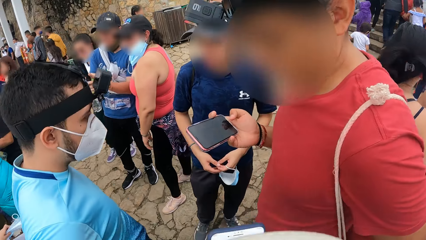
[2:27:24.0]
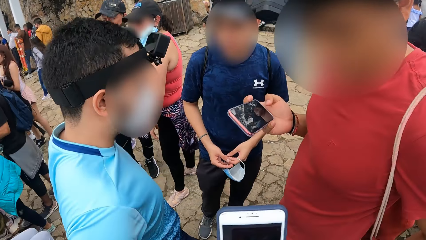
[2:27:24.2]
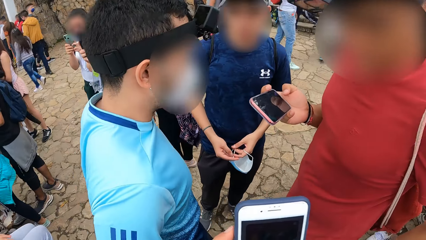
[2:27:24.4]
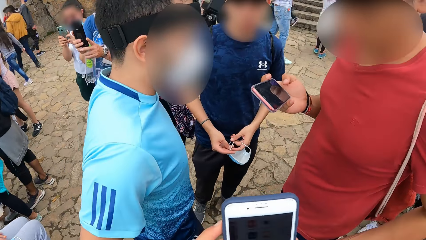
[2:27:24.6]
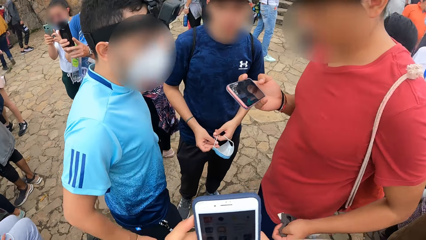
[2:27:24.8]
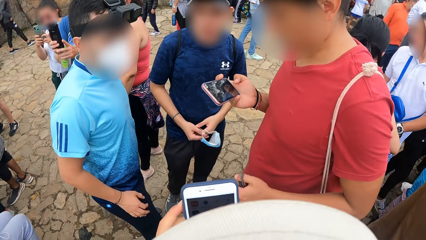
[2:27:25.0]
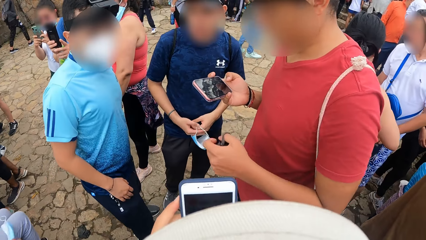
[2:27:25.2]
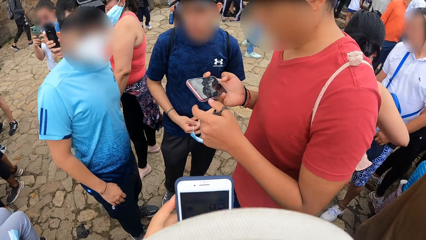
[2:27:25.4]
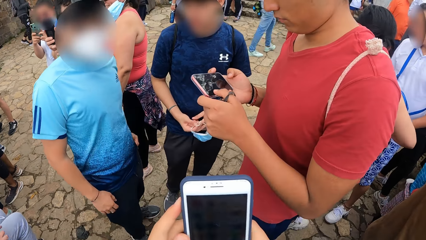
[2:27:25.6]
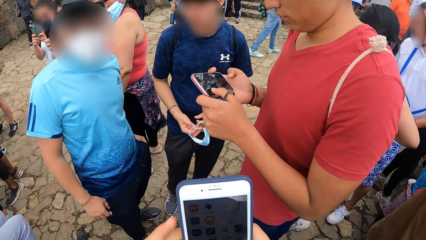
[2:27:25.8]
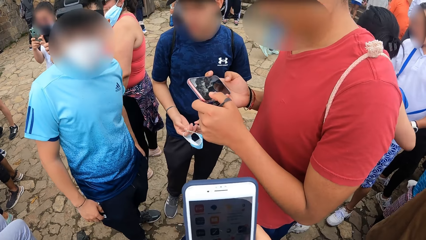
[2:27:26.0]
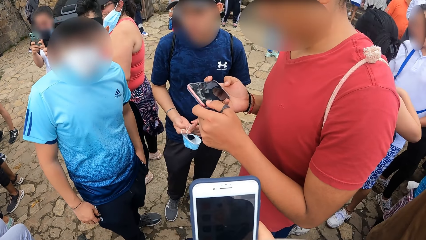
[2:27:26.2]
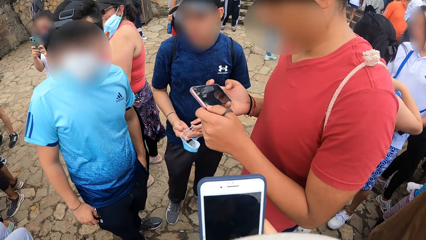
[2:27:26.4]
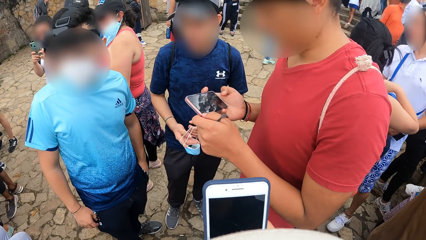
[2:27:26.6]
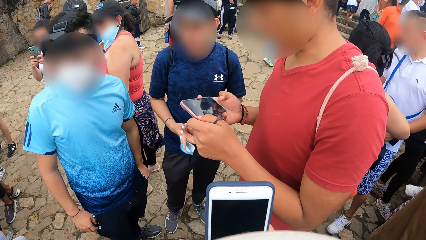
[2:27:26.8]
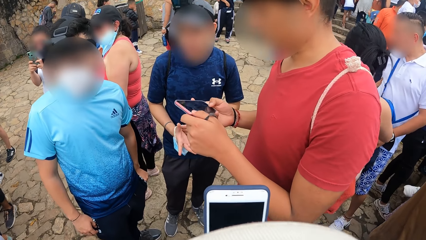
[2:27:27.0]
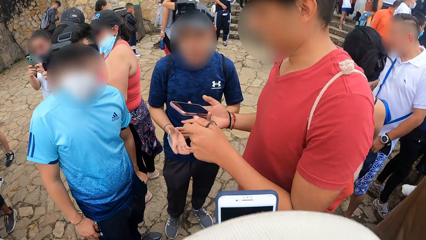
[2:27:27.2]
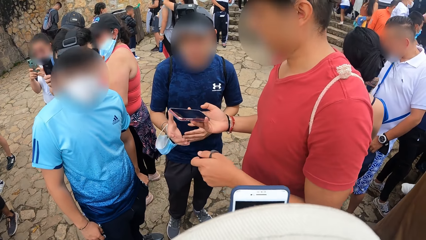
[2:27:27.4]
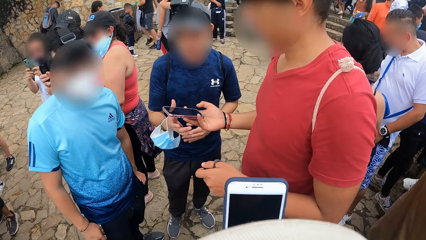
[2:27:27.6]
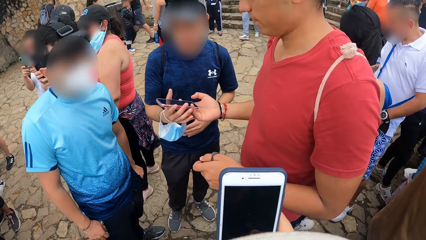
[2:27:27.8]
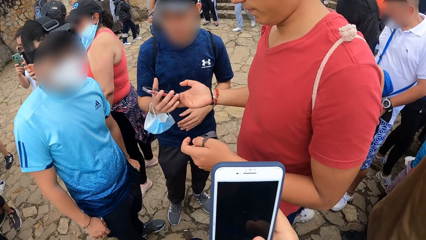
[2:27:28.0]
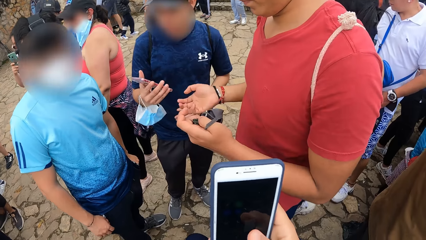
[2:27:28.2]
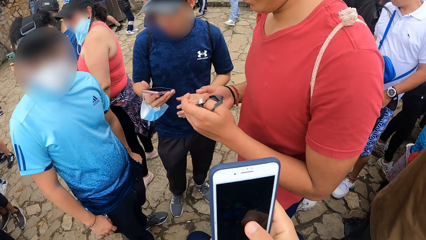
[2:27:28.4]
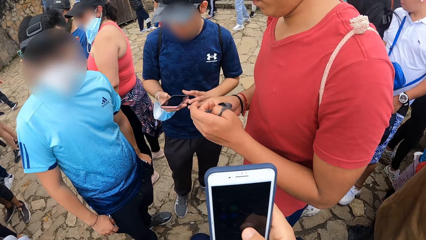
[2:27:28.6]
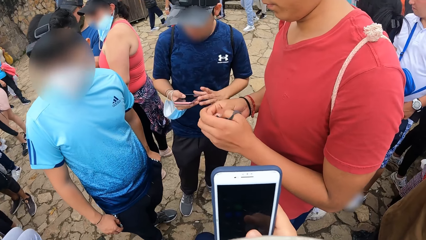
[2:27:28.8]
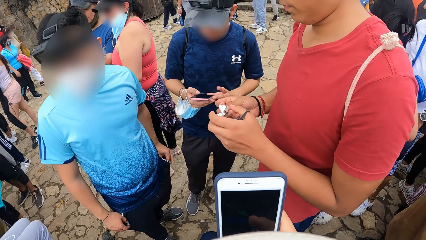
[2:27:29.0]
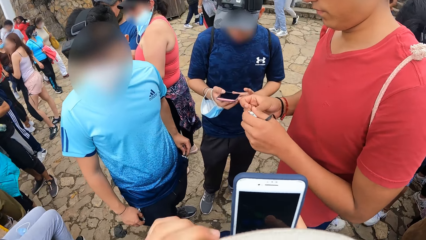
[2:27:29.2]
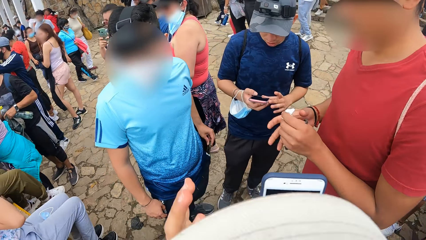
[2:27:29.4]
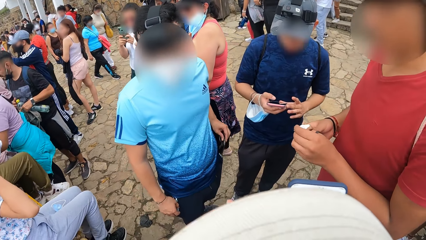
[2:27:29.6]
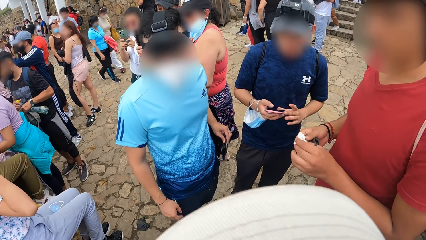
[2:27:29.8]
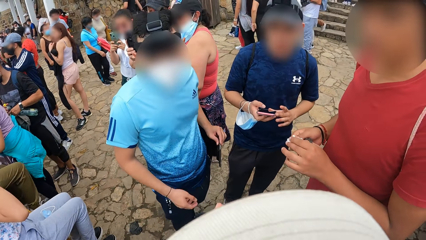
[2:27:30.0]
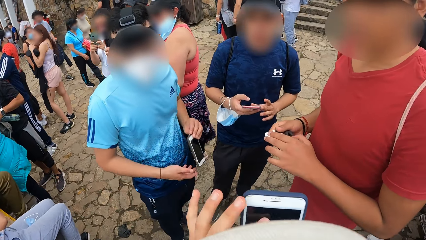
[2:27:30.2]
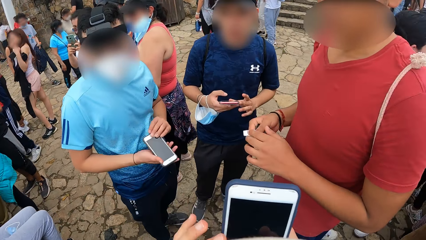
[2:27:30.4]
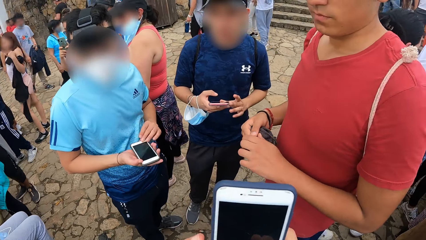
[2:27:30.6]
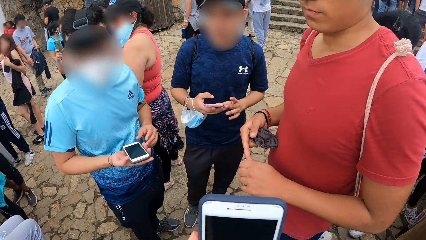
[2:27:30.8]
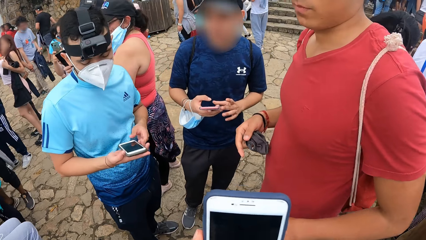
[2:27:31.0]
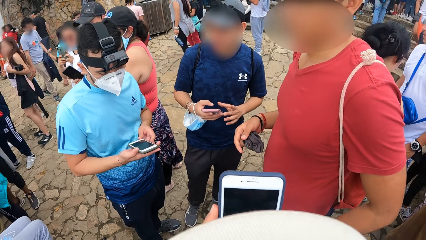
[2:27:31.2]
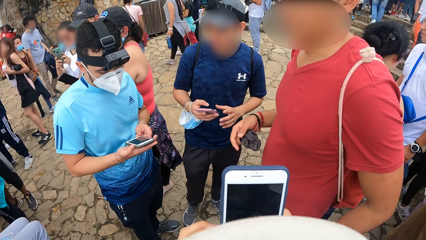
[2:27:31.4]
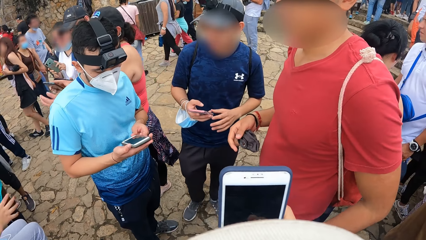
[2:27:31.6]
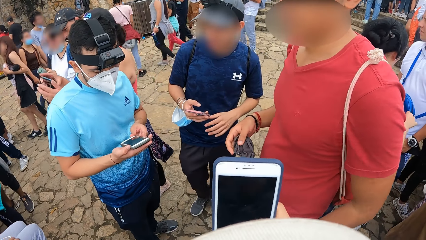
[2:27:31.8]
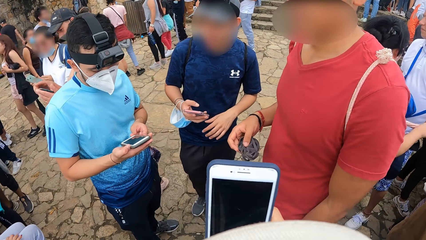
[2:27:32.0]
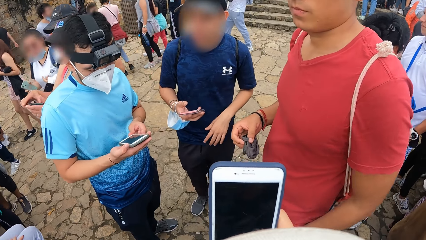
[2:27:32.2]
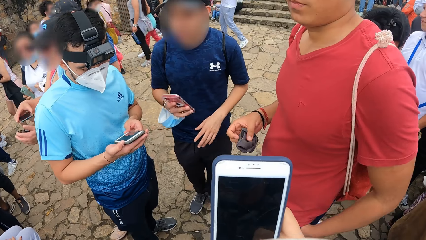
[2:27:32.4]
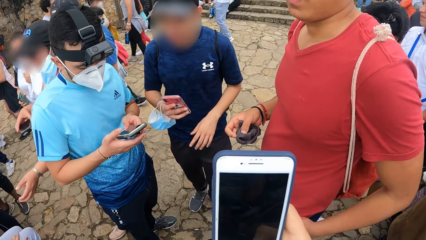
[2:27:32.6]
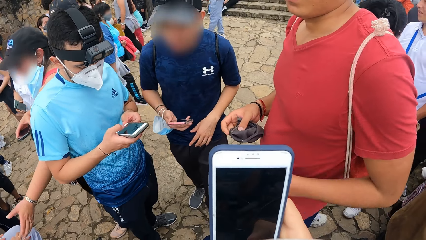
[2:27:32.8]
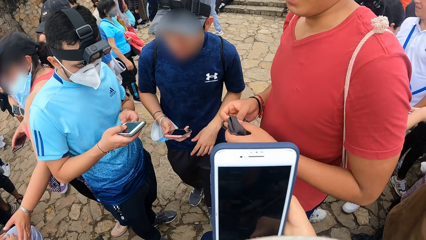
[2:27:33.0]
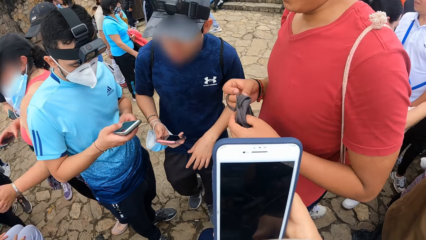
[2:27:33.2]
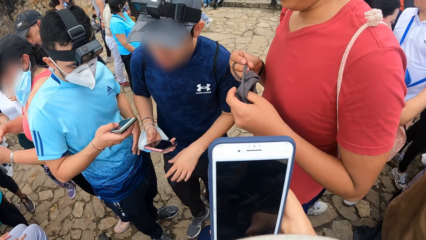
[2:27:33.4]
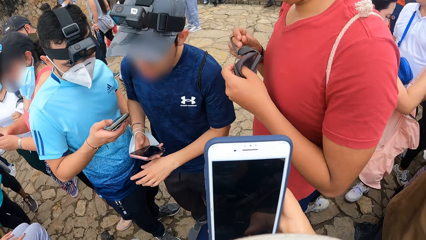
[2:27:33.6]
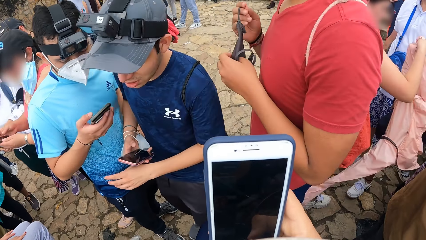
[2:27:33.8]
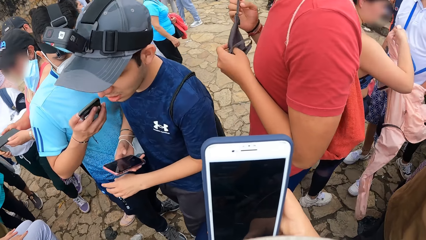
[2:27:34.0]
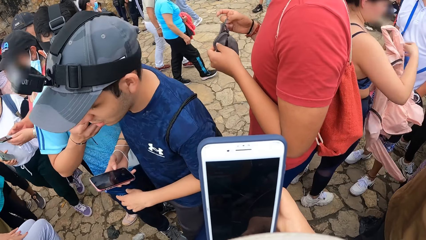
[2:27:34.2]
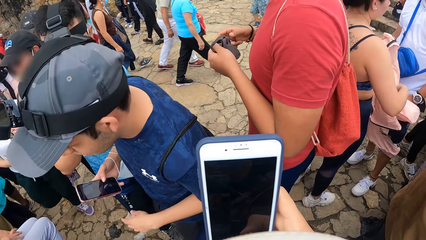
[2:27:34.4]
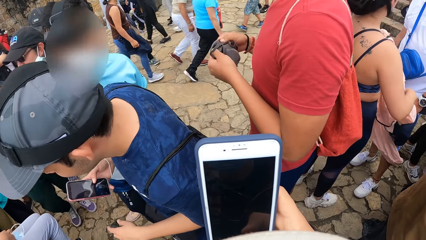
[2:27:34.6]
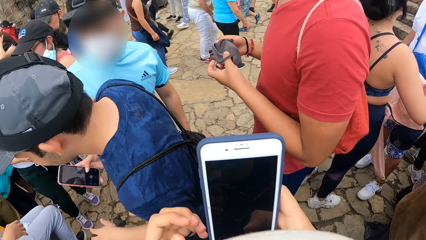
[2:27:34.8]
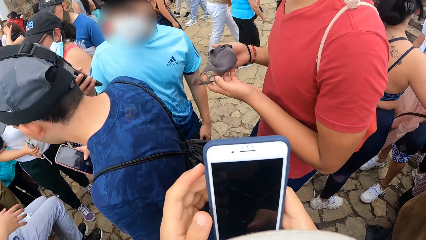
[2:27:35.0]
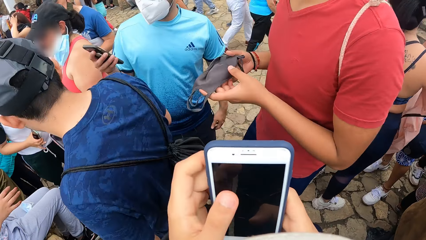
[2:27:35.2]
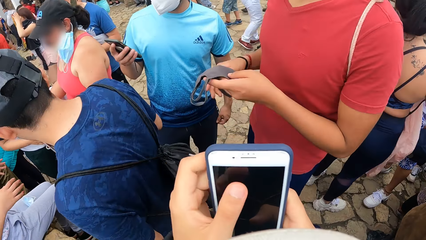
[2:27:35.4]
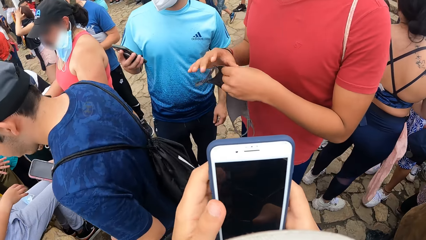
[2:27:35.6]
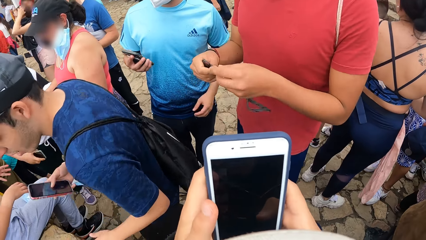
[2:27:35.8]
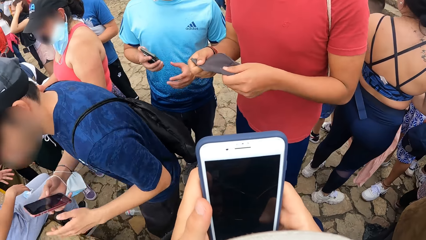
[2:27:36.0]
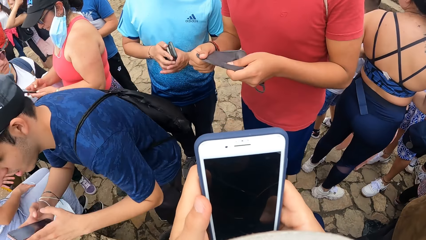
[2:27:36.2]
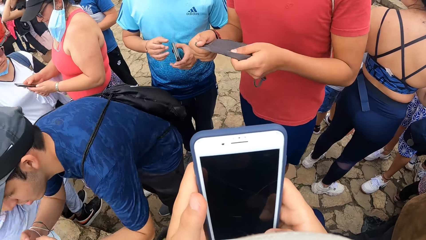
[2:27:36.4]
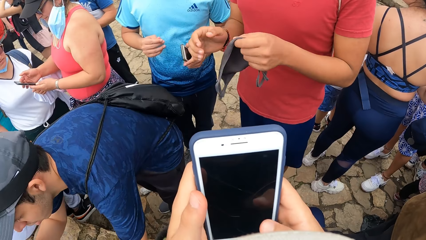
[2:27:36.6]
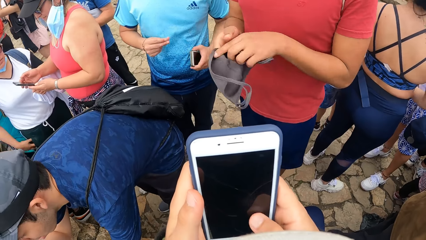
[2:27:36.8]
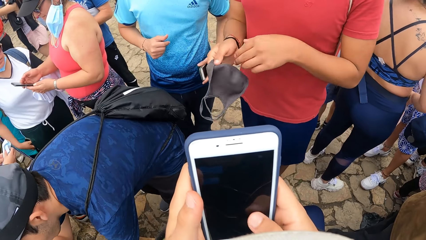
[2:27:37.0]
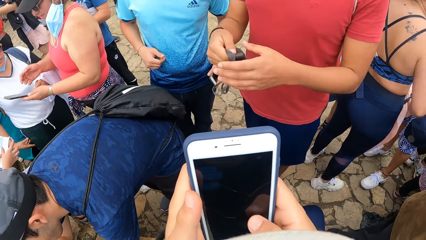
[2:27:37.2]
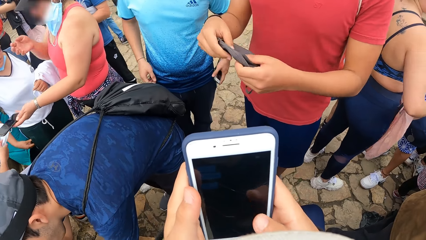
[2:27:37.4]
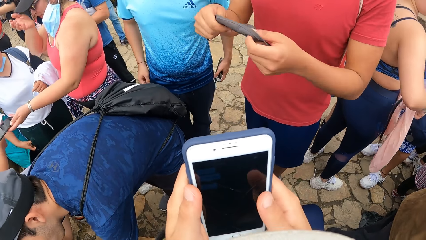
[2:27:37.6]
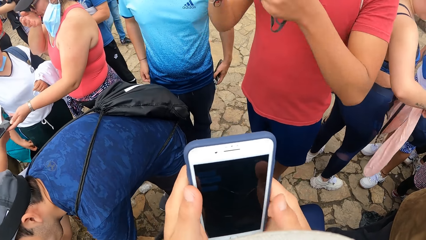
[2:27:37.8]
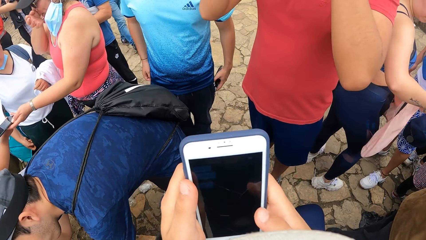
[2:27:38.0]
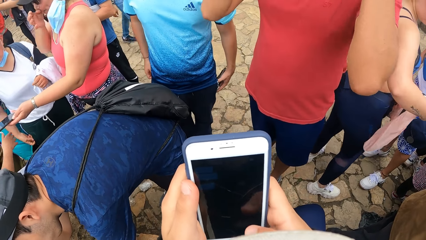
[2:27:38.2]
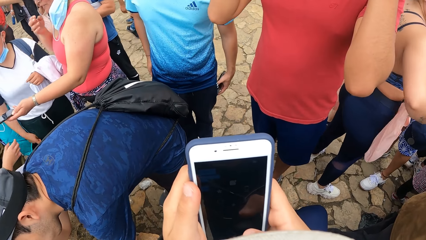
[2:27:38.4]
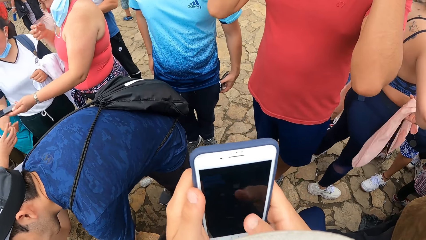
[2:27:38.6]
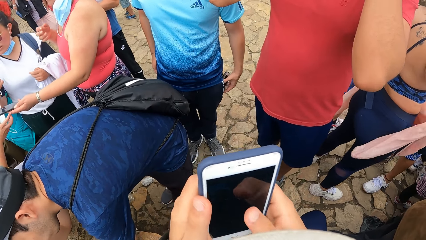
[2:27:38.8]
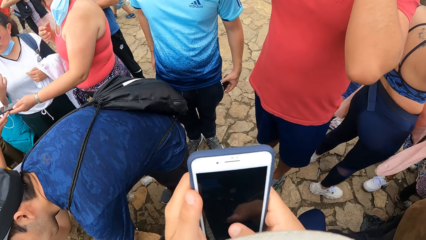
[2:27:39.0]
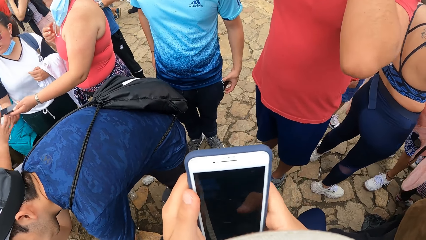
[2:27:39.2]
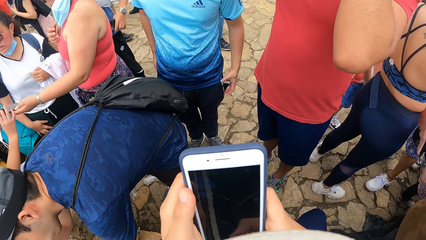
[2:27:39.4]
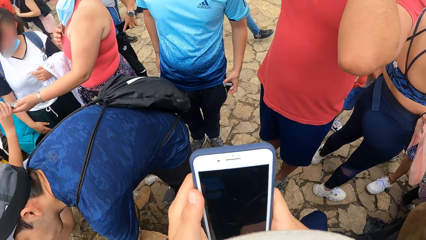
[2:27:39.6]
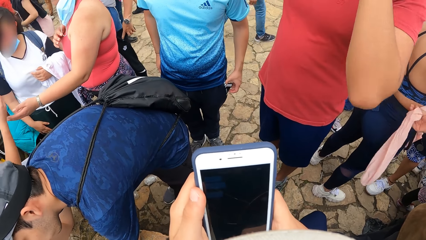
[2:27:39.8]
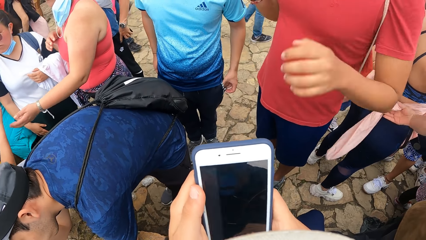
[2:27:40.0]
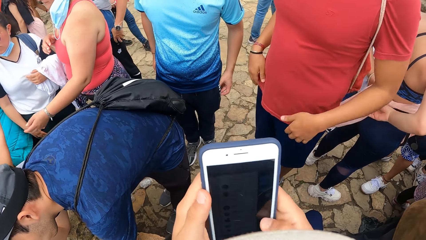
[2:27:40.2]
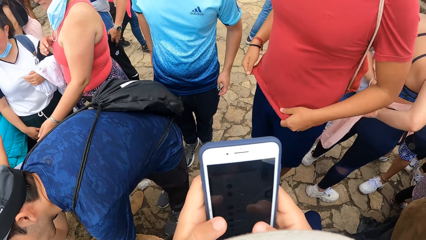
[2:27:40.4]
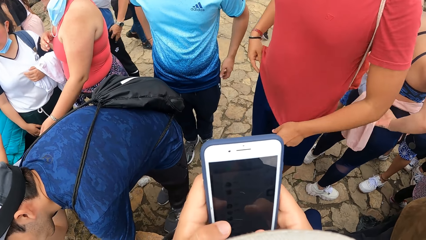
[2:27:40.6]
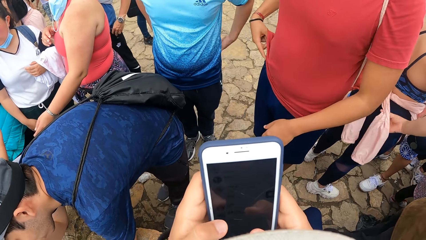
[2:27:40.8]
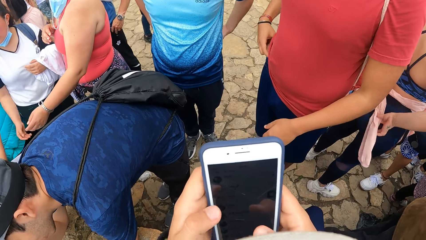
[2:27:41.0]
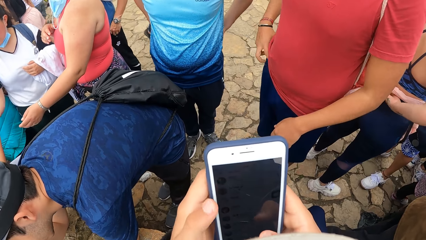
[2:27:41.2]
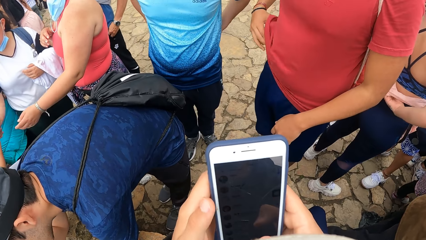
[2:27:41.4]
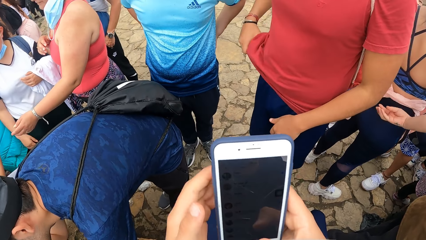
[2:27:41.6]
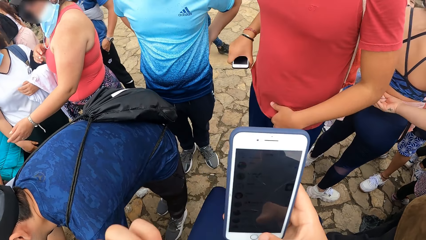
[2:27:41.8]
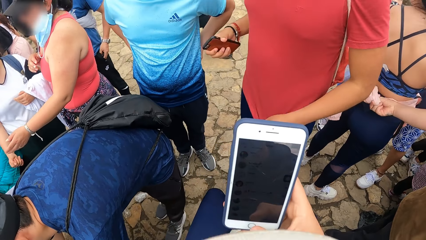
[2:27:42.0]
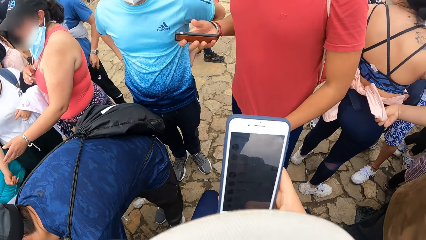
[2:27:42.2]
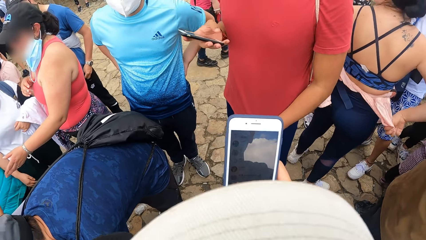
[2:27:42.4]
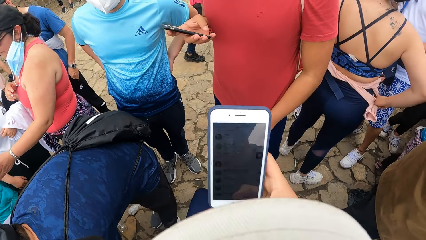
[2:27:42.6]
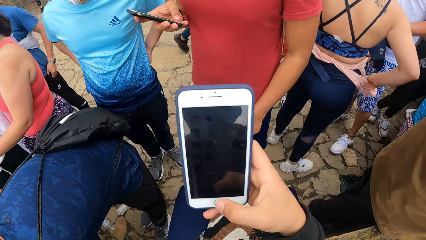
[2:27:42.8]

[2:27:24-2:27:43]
A man wears the nose mask on his left hand with his right hand. Another man puts his left hand in his pocket. The camera wearer operates the phone. Another man hands the first man the phone with his right hand and squeezes a paper with his hands. The second man brings out the phone from his pocket with his left hand and operates the phone with his hands. The third man spreads the nose mask with his hands and raises the nose mask with his hands. The second man puts the phone in his pocket with his left hand. The third man adjusts his shirt with his hands. The second man puts his hands at his back. The third man picks up the phone from his waist with his right hand.
